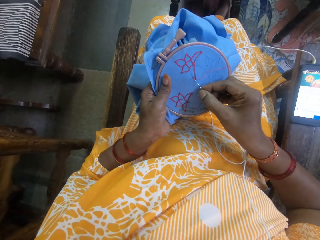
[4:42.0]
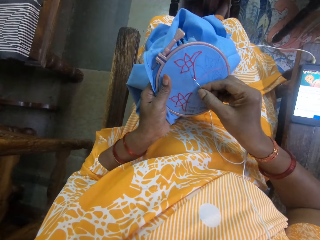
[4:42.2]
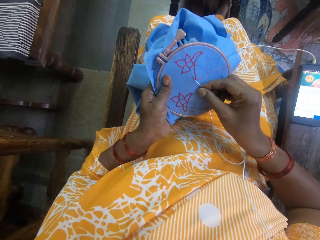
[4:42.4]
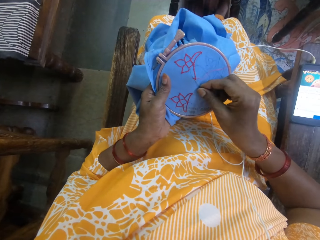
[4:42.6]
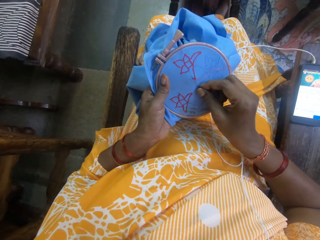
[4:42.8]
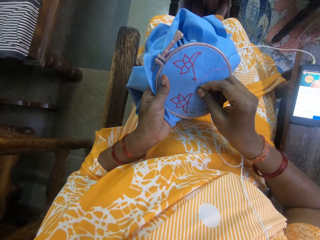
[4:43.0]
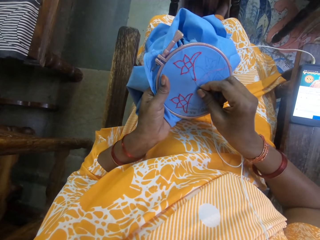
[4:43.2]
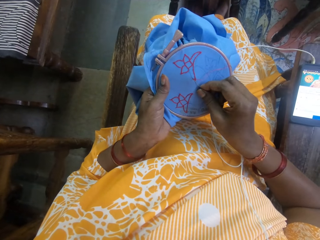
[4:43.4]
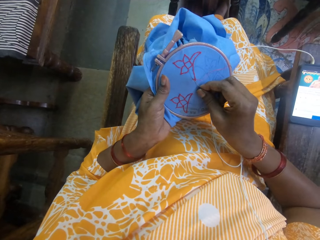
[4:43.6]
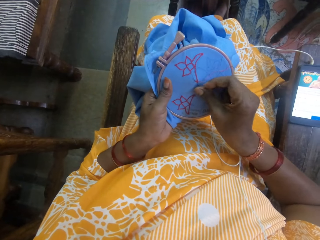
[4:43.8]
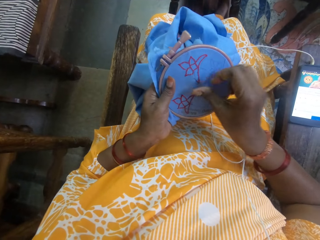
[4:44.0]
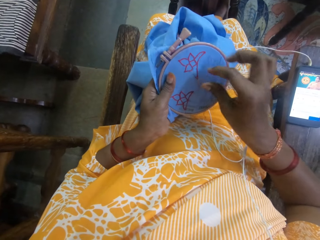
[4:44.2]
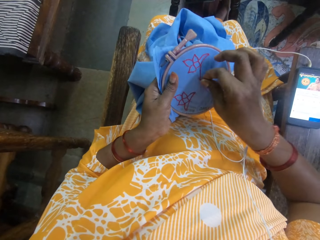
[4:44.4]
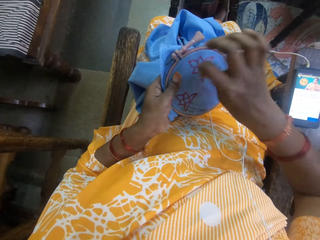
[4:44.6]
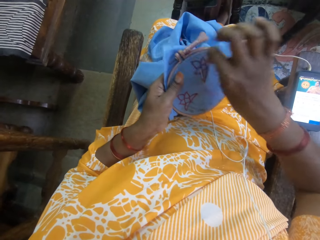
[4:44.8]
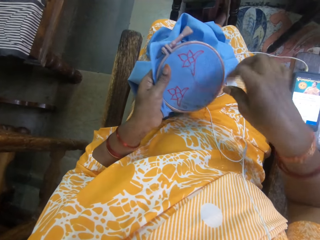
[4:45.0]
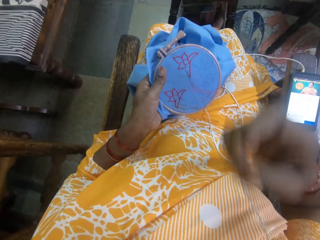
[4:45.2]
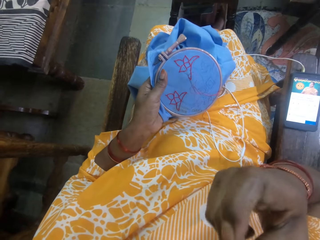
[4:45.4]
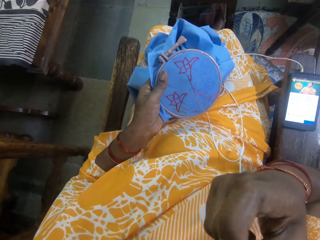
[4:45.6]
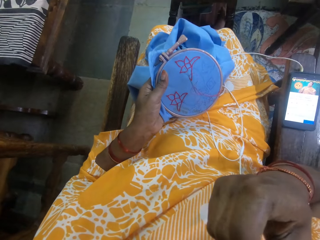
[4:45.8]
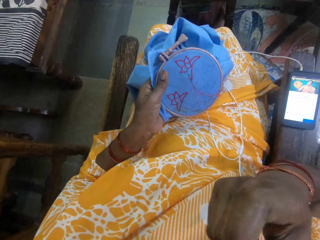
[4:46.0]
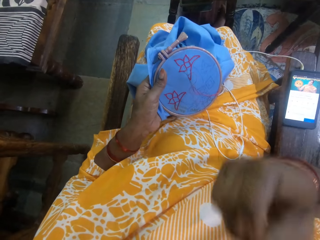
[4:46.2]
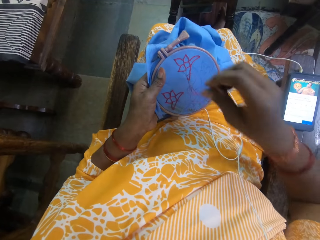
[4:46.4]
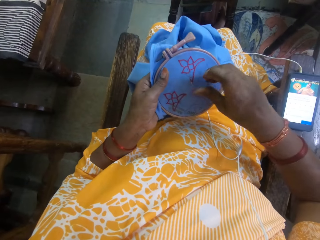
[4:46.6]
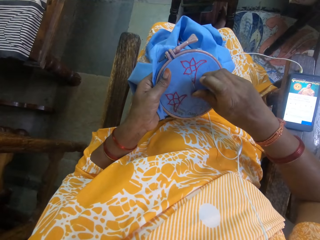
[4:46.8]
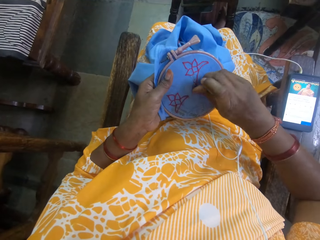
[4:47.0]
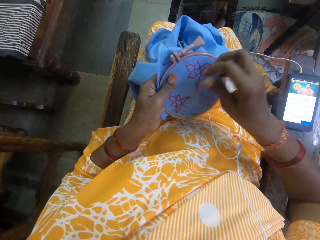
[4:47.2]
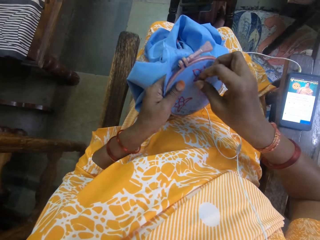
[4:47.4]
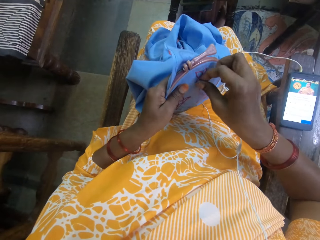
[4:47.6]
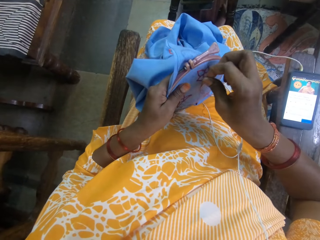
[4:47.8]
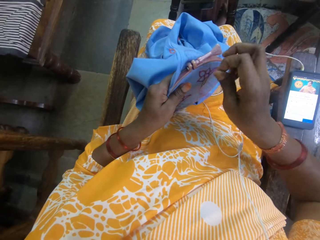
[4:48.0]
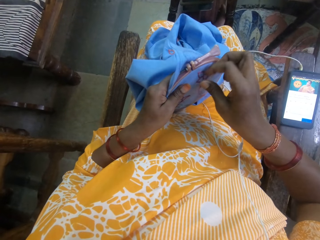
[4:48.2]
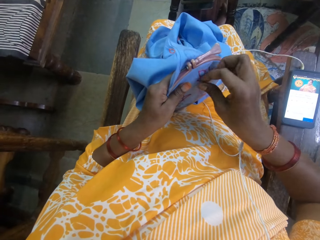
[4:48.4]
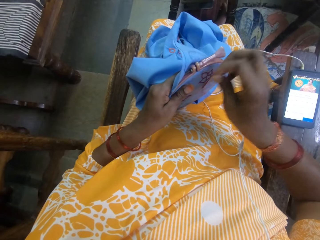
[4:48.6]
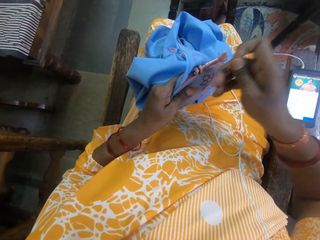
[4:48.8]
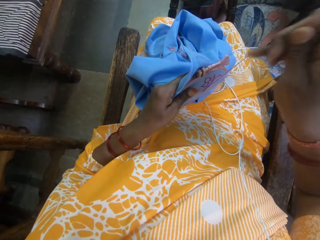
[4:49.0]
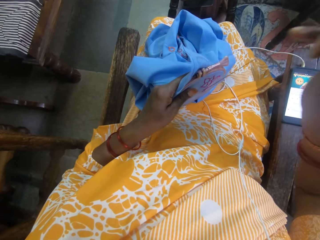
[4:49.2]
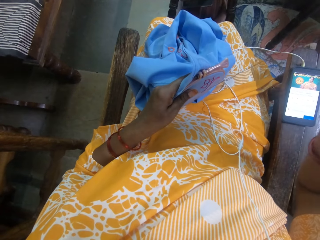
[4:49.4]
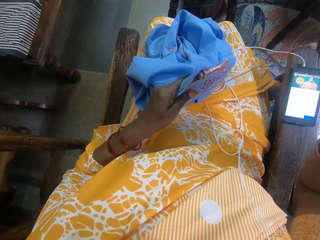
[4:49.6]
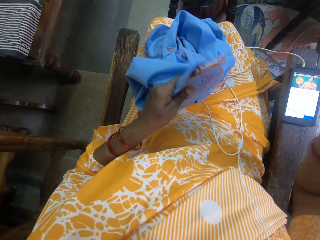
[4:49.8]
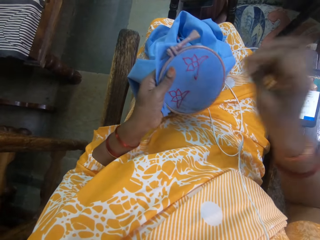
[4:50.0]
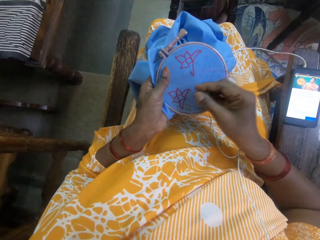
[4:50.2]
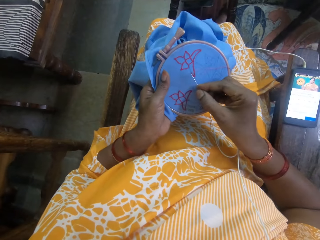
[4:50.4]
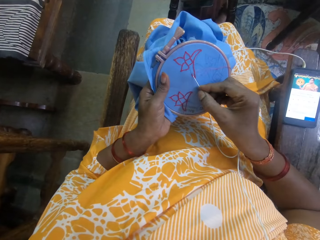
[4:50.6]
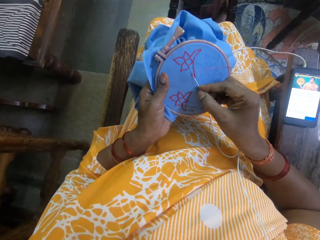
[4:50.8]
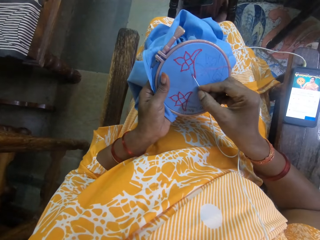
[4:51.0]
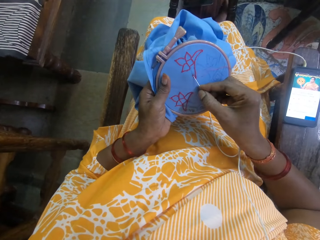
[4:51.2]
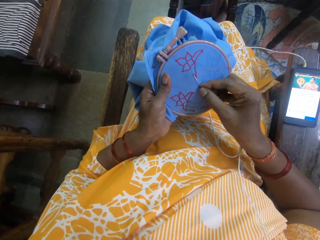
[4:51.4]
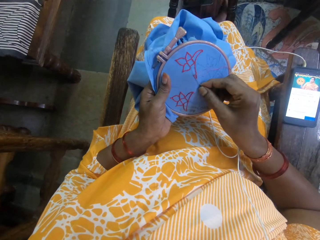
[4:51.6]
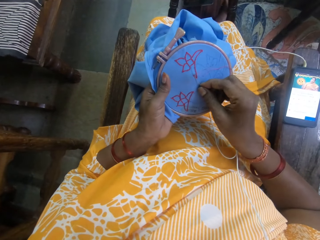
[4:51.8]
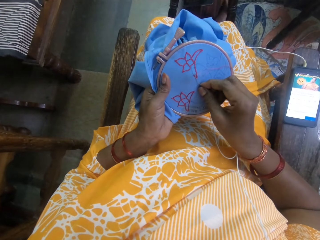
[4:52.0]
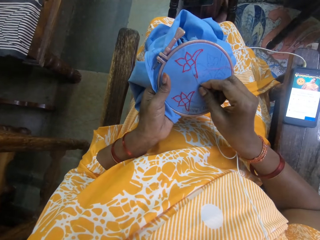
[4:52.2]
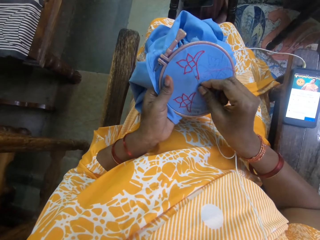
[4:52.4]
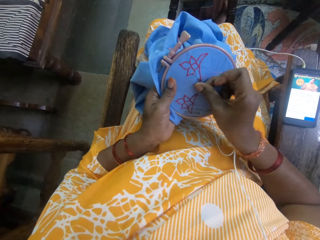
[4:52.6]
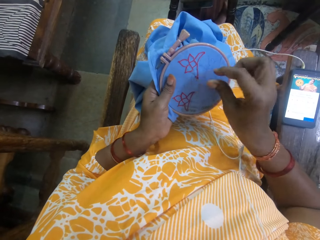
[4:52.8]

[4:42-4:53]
The camera wearer sews the cloth with a needle. She scratches her face with her right hand. She embroiders the fabric with the needle and thread in her right hand.

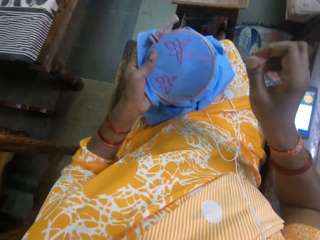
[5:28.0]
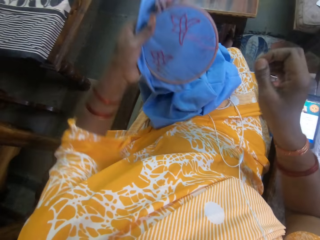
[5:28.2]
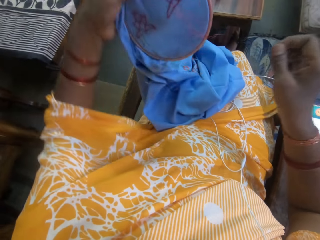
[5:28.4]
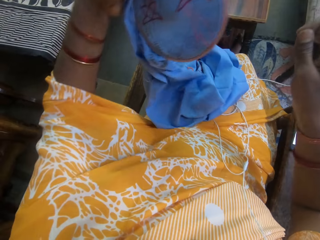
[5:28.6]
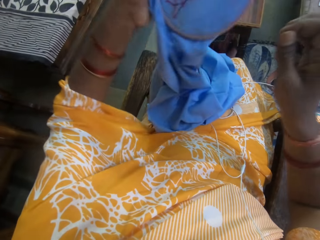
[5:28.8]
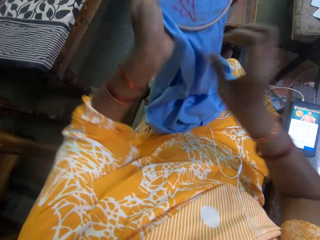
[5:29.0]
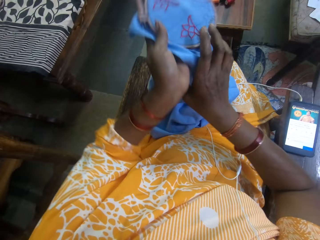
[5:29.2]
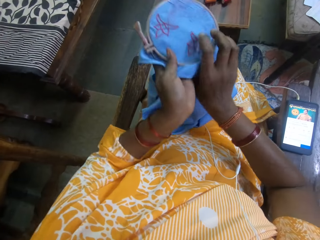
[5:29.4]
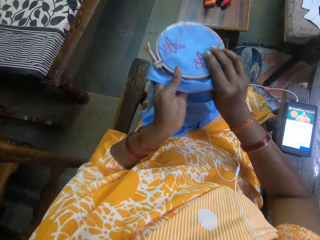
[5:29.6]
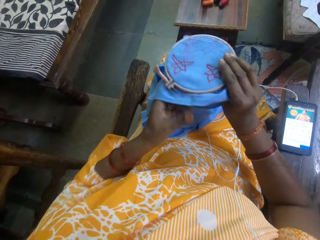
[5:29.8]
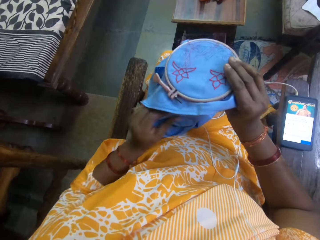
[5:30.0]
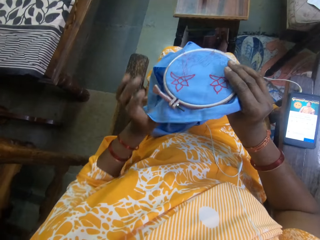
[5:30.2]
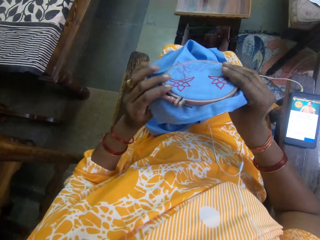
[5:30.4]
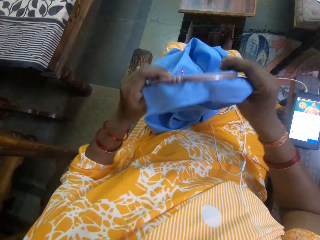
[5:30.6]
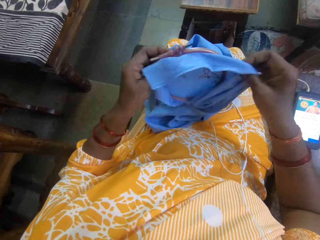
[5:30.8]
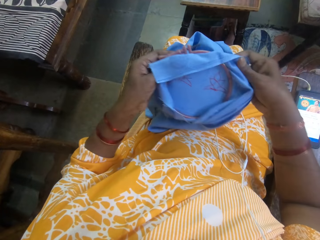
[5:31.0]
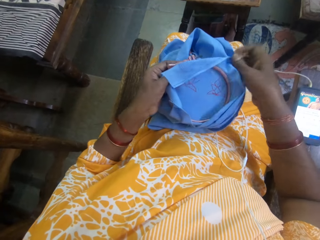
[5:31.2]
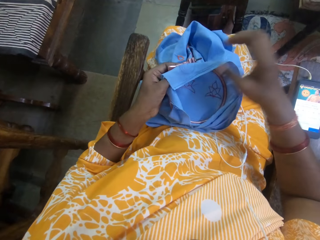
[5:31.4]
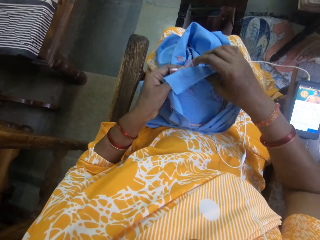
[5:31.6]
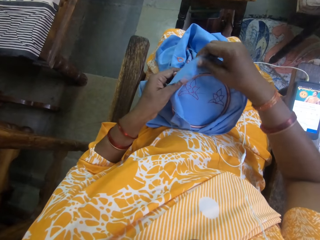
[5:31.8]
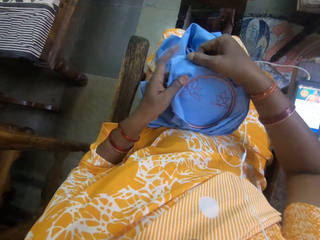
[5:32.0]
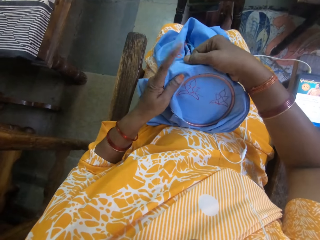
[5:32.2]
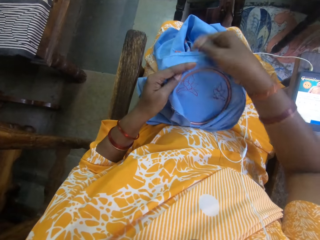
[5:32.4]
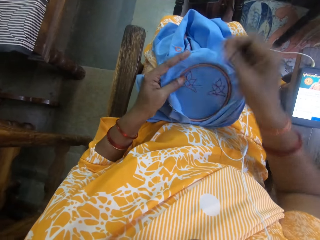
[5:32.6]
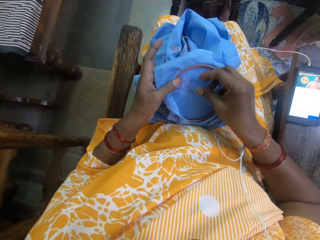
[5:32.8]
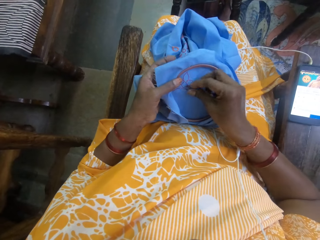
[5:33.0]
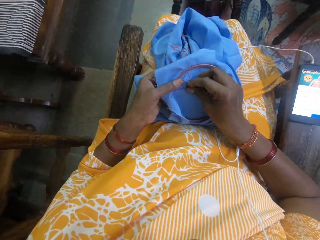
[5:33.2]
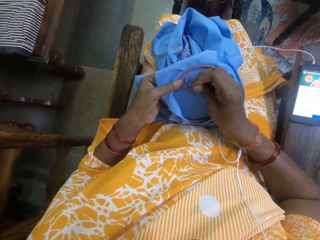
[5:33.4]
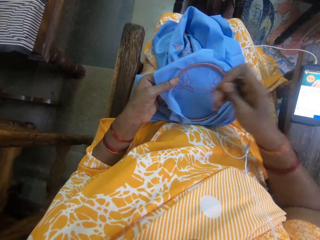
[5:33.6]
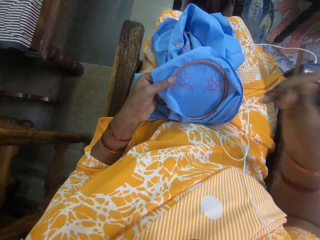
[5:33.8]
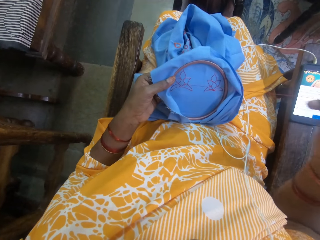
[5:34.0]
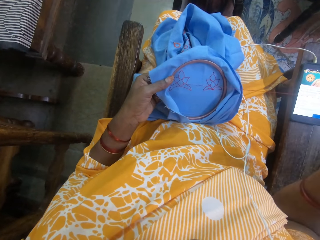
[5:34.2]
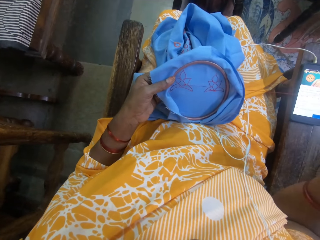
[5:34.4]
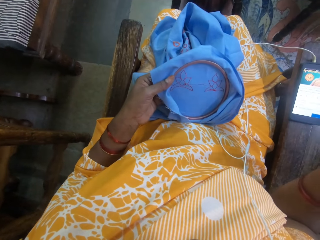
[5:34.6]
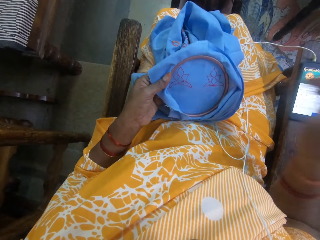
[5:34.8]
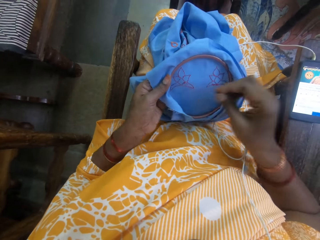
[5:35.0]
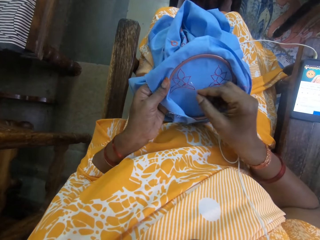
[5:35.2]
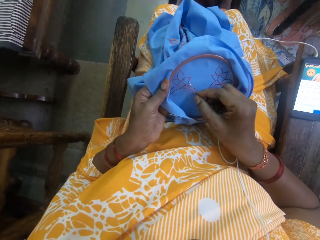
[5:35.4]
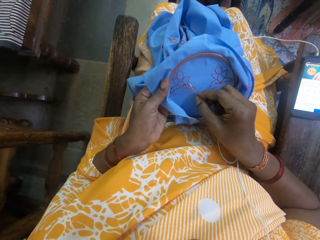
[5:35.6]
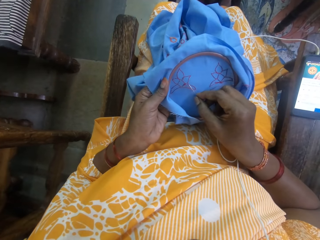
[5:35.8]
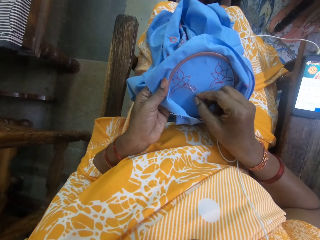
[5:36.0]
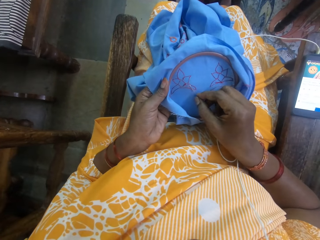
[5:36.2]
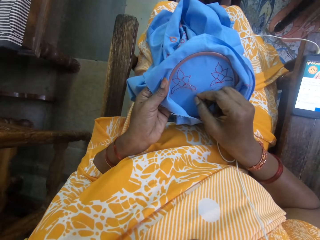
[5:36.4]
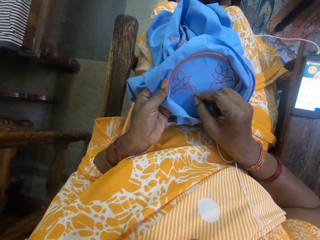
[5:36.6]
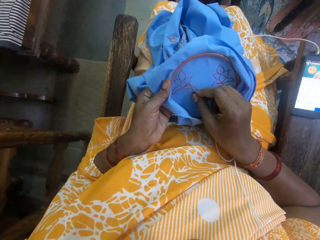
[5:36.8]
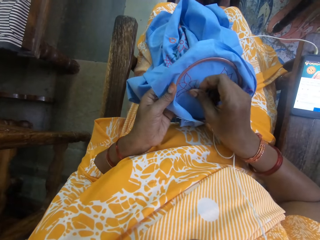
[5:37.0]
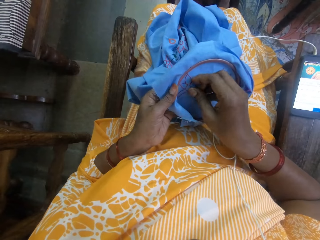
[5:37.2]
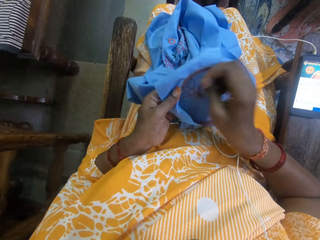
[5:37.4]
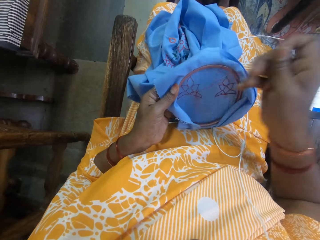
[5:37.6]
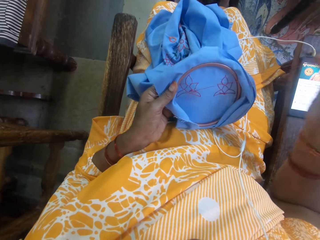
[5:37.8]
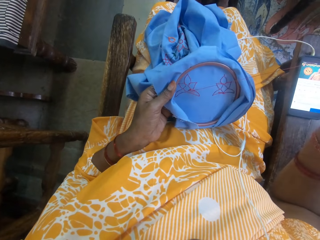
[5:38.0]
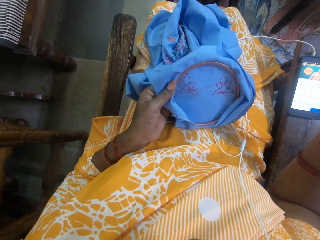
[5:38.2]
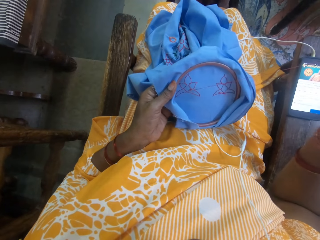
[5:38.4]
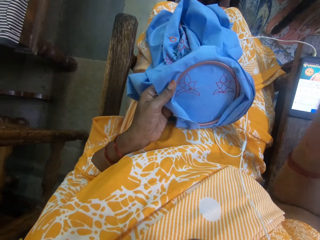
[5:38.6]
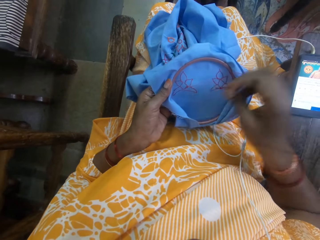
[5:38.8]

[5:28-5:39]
The camera wearer holds the fabric with both hands. She holds the fabric with her right hand. She holds the fabric with both hands. She holds the fabric with her left hand and adjusts the fabric with her right hand. She embroiders the fabric with the needle and thread in her right hand.
